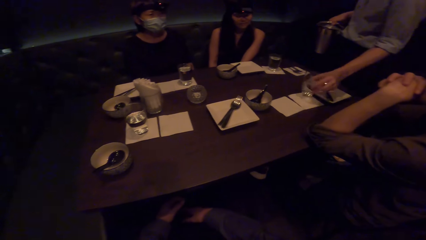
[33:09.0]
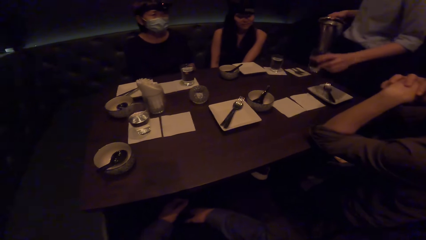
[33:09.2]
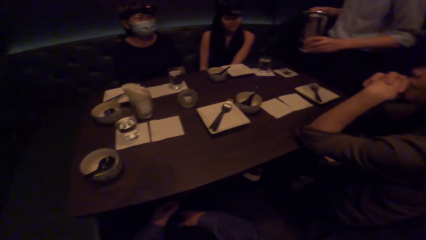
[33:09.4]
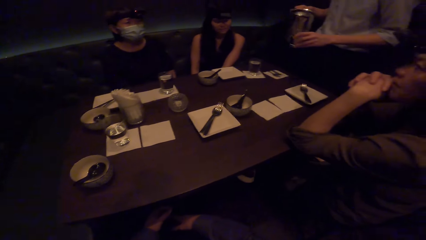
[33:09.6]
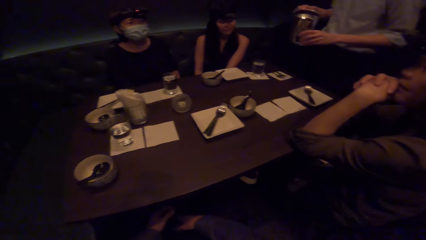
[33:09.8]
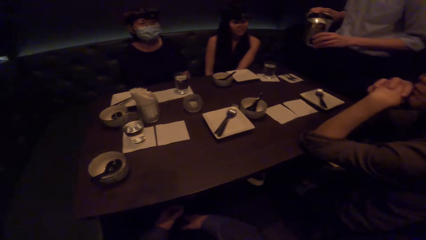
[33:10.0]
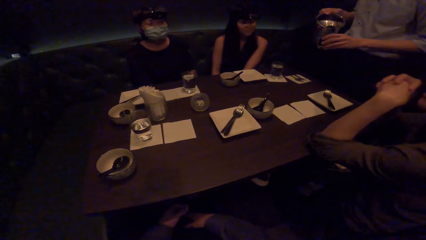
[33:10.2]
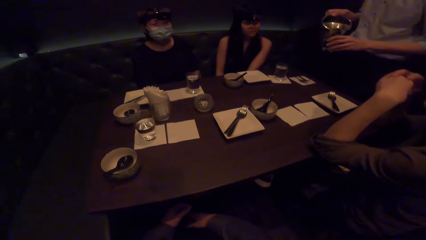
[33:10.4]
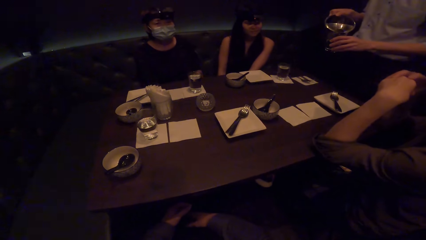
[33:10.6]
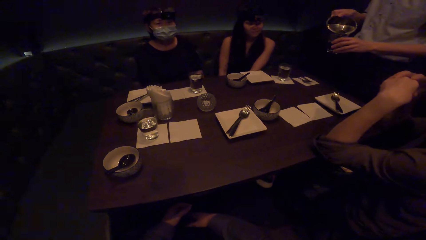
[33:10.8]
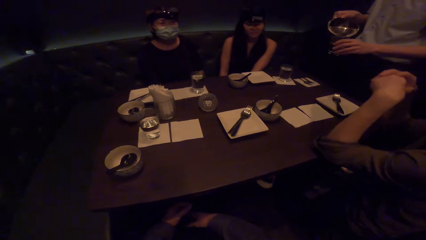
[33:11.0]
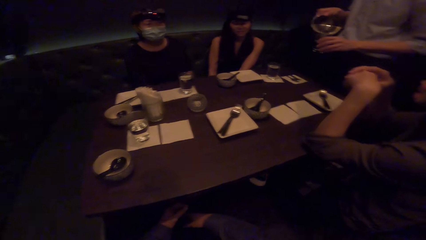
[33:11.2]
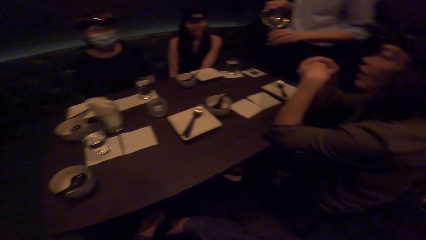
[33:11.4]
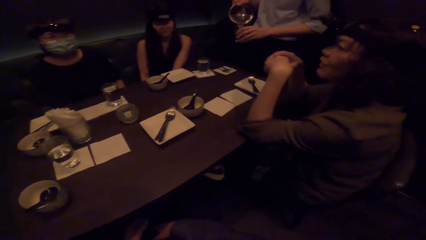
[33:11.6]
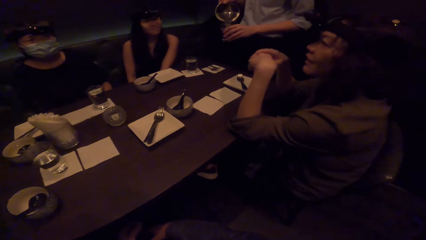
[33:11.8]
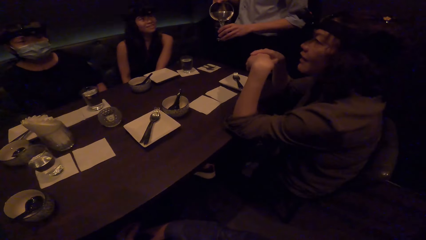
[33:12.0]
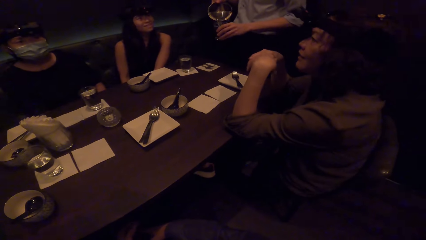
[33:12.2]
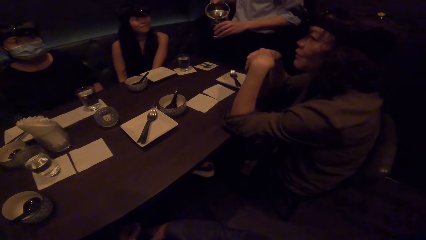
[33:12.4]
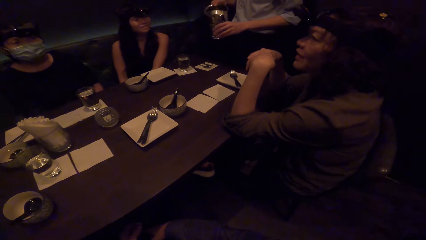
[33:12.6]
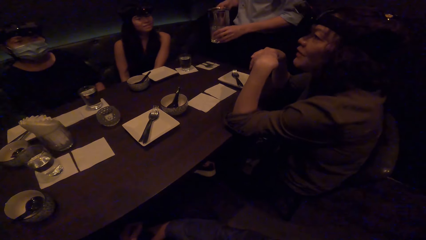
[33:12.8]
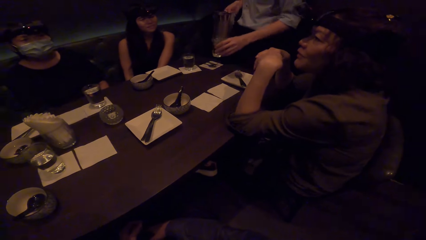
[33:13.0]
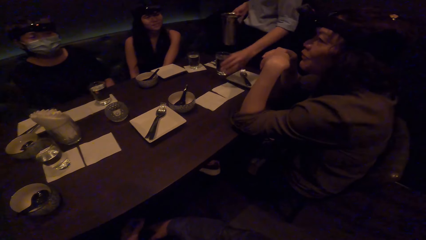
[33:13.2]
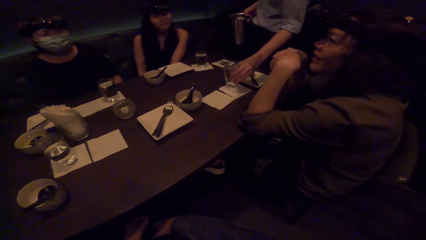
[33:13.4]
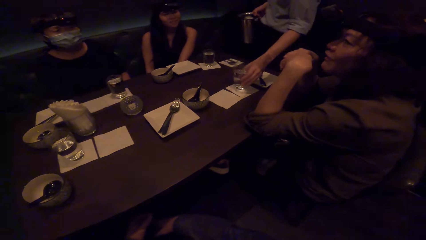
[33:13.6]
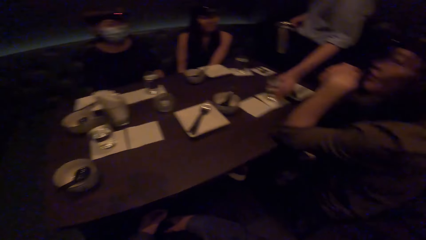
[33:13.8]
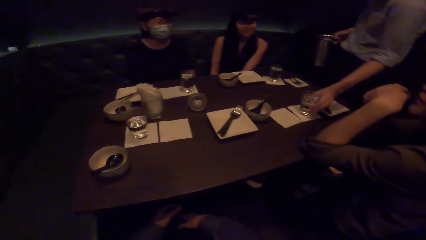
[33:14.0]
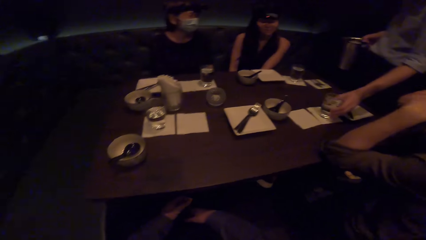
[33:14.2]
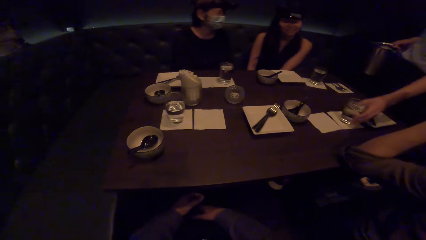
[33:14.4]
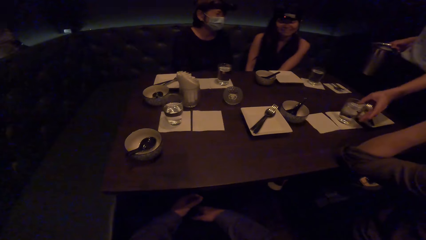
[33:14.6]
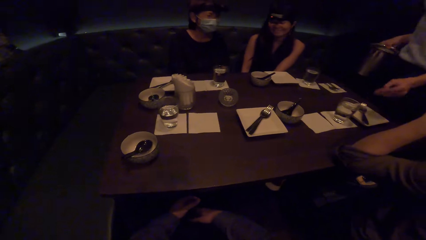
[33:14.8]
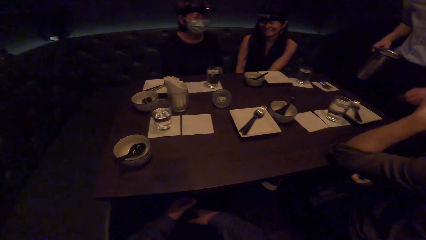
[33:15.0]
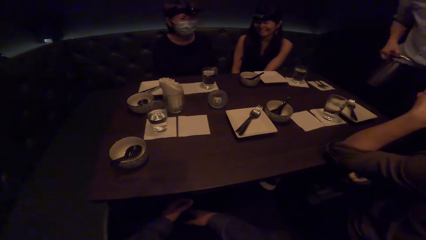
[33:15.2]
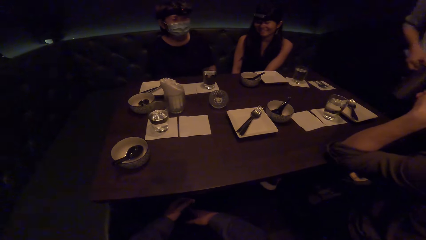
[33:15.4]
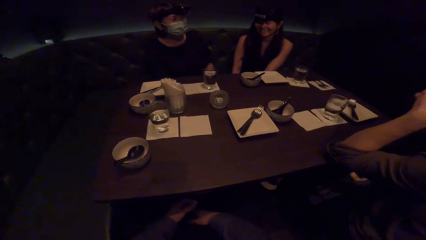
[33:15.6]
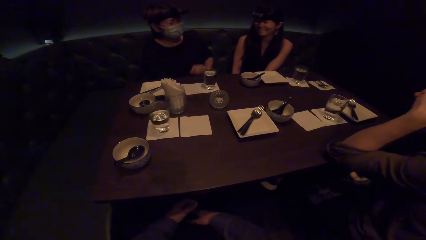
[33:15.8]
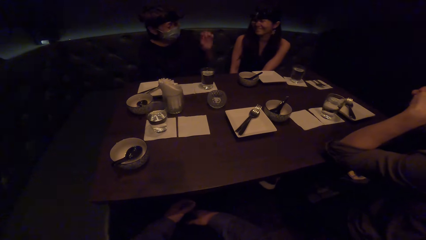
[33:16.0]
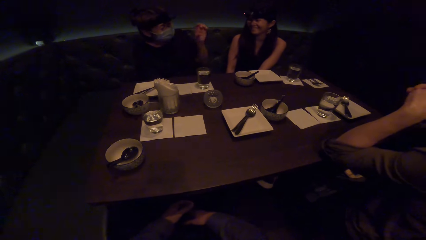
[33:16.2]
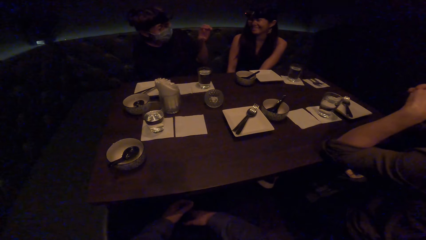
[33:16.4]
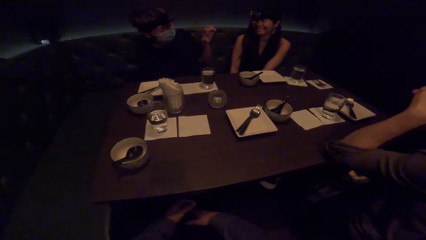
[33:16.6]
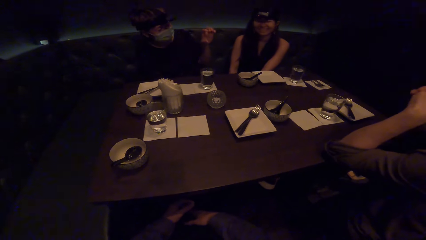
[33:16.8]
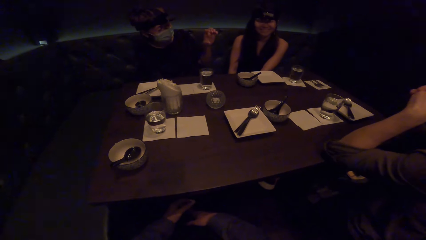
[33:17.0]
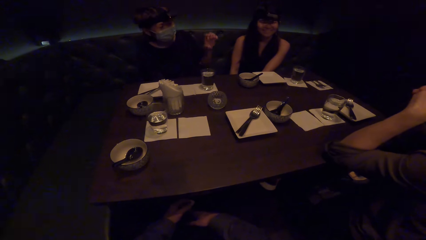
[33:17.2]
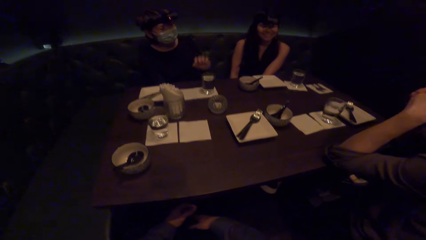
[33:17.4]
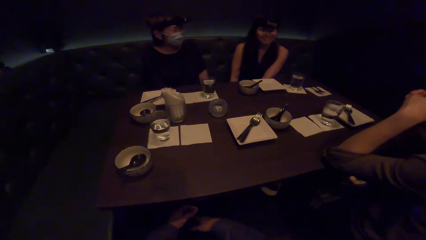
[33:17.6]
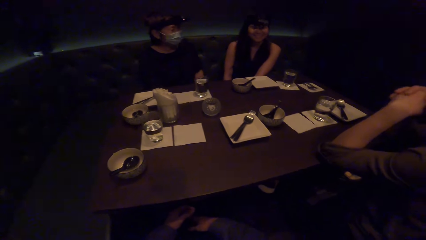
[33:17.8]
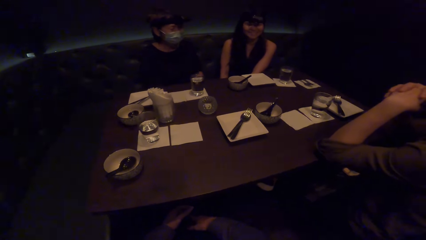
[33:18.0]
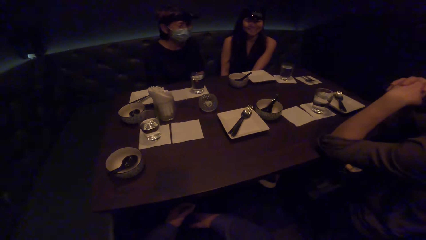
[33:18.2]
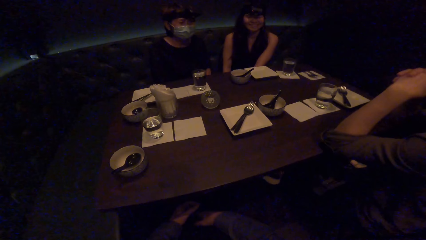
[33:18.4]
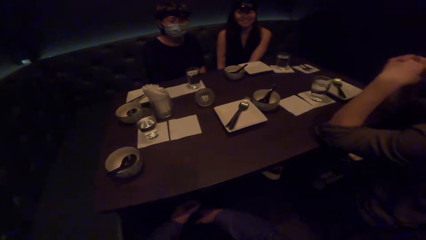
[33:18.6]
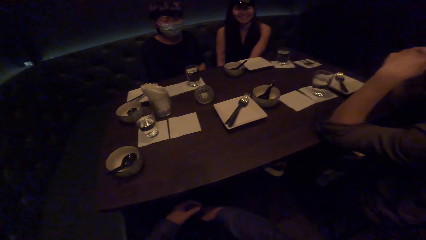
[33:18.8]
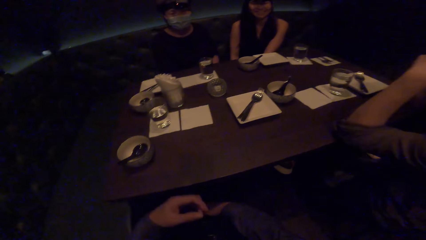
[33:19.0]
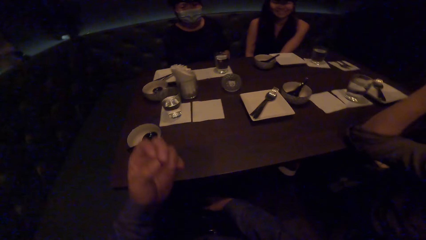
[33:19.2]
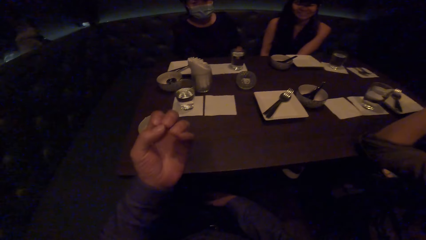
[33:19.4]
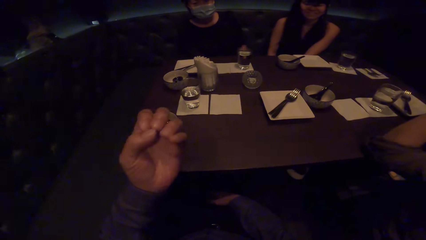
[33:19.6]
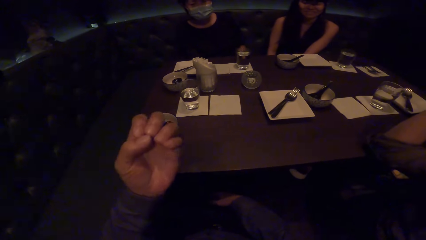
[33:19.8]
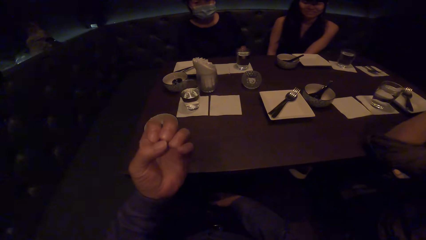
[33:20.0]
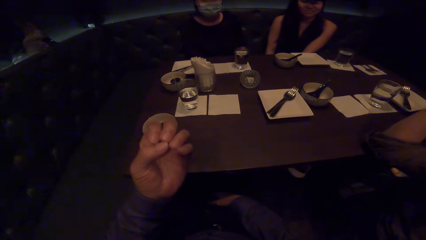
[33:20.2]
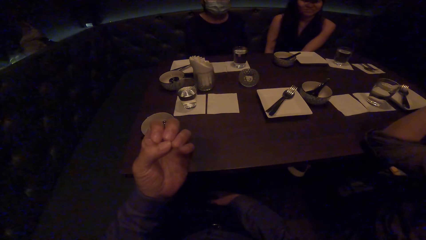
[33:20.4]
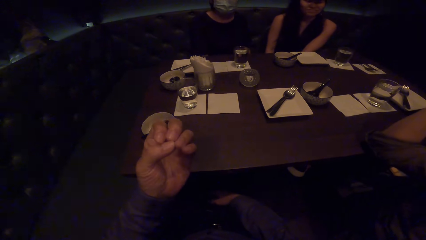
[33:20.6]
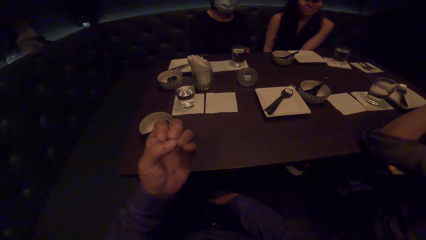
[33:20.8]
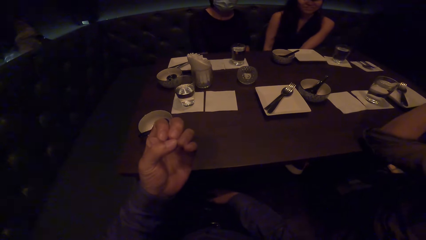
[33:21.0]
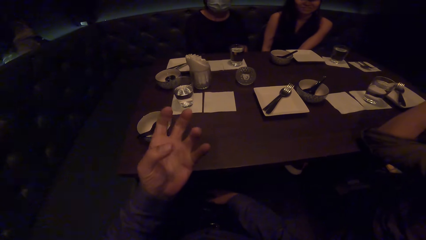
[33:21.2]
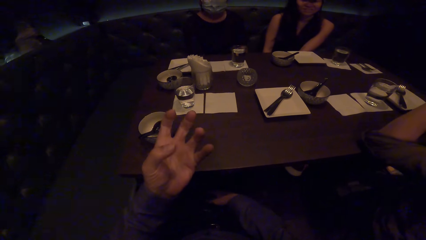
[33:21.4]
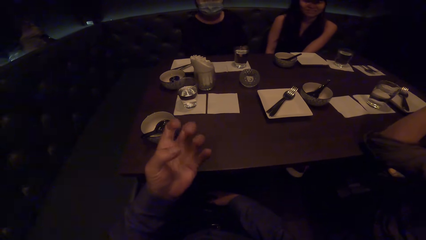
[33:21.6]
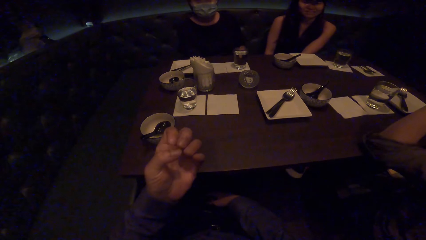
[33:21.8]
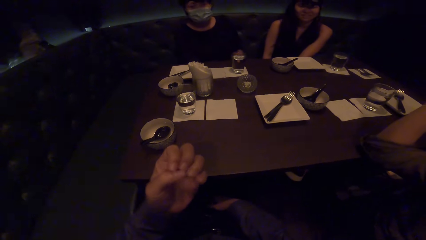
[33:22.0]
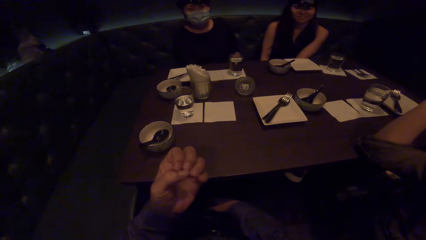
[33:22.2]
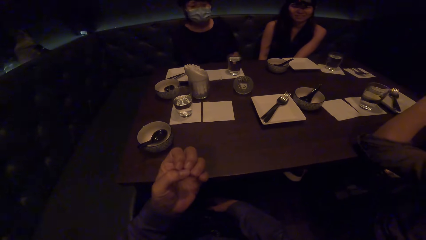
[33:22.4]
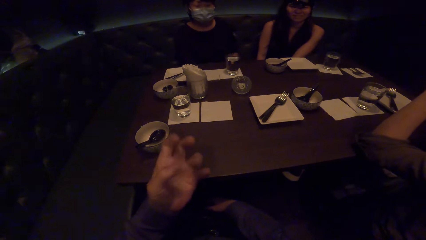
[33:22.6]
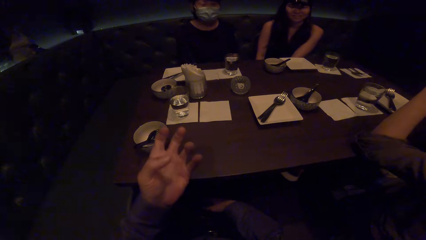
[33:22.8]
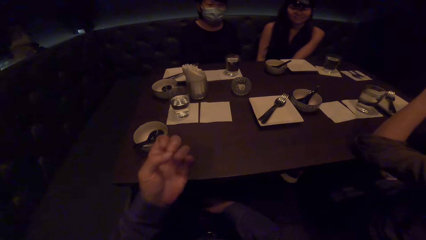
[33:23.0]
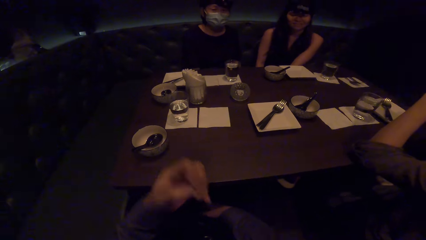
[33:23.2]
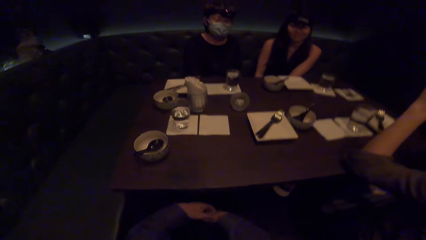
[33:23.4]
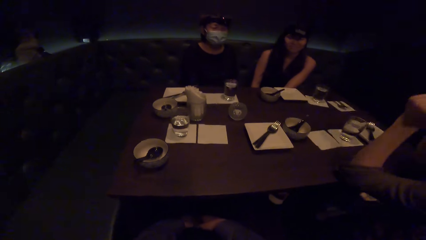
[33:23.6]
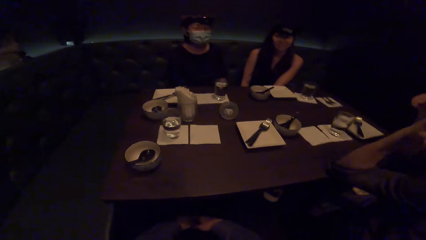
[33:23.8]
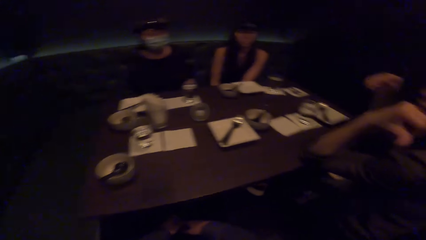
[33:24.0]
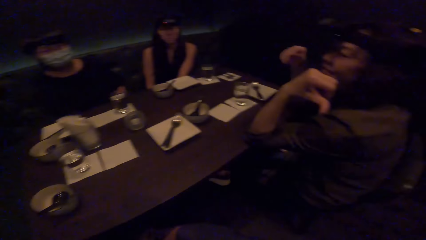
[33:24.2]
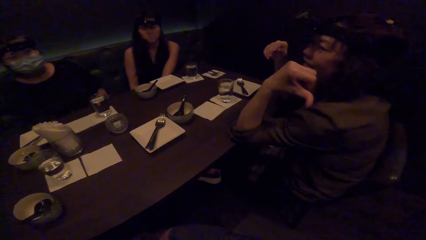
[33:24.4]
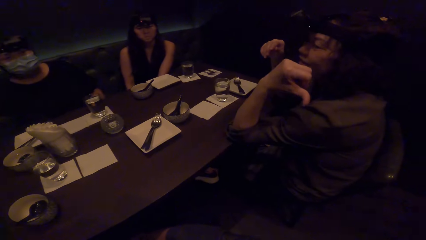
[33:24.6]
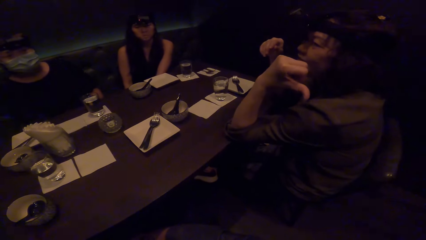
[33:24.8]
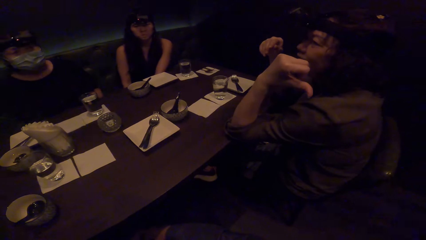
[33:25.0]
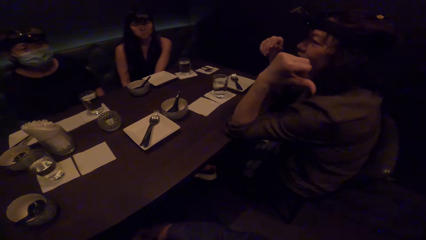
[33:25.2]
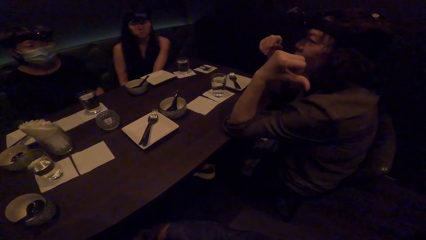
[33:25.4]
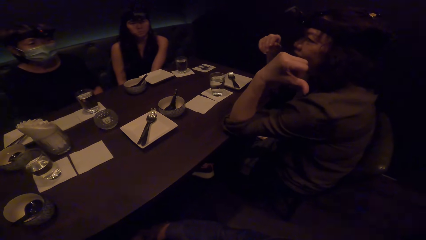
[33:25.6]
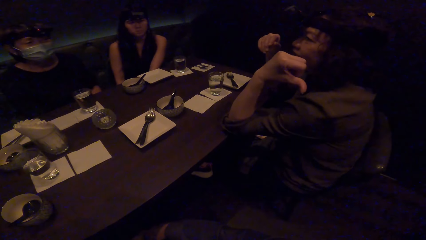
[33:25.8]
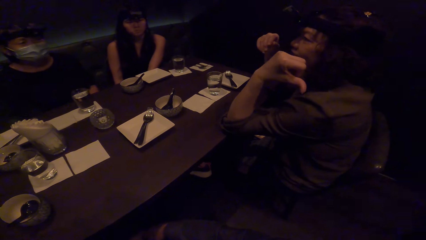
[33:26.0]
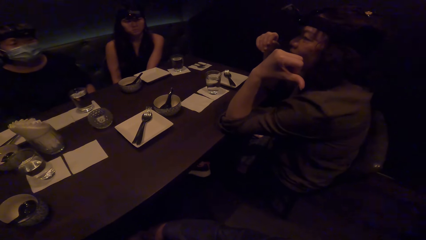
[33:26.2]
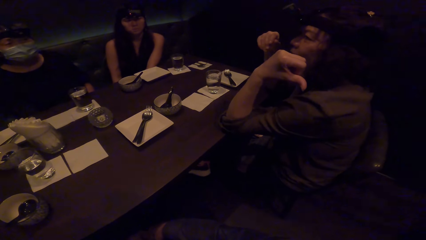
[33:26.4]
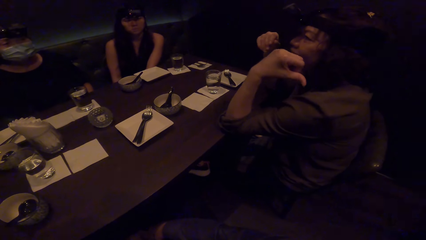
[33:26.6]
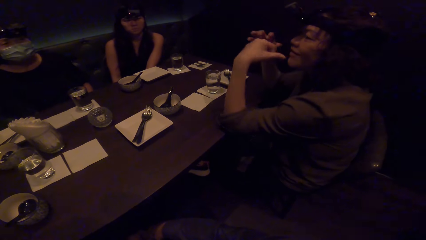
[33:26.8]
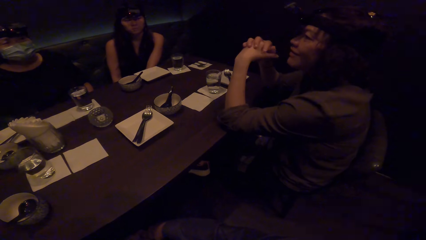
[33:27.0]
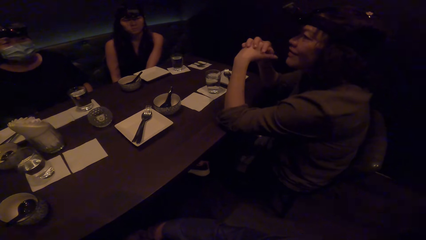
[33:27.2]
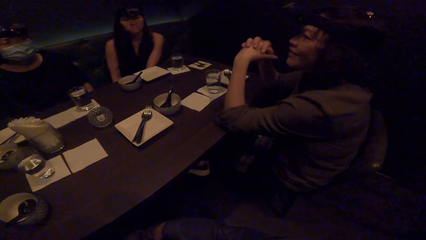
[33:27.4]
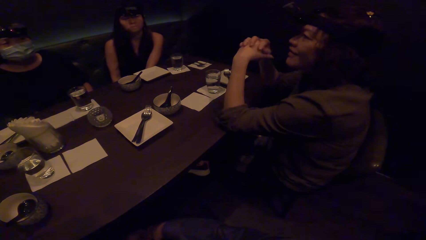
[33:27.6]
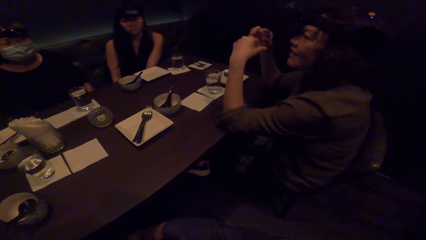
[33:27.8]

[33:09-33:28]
A man picks up a glass. The man puts a drink in the glass. The camera wearer looks around. The man puts the glass down and walks. A woman moves her hand. The camera wearer moves the hand. Another woman moves her hand. The camera wearer looks around.
